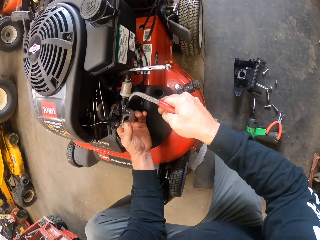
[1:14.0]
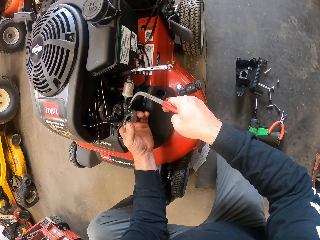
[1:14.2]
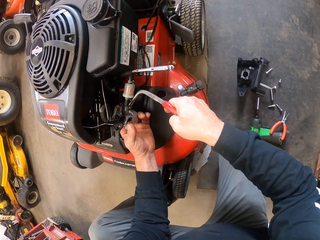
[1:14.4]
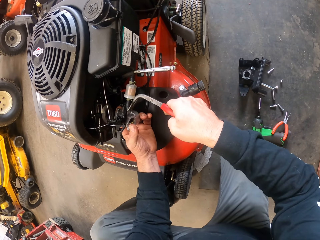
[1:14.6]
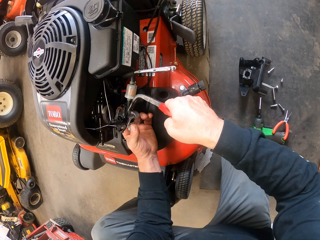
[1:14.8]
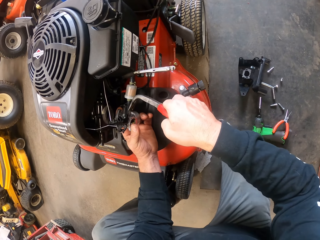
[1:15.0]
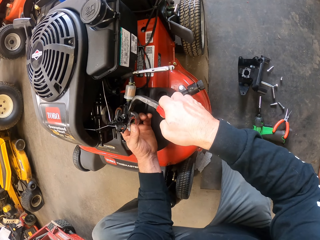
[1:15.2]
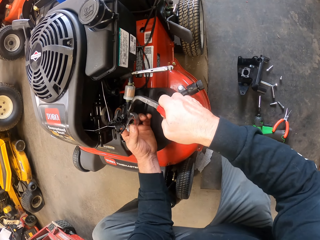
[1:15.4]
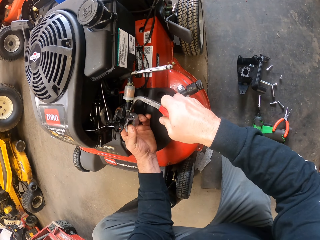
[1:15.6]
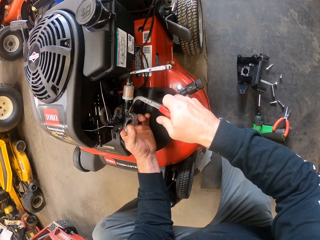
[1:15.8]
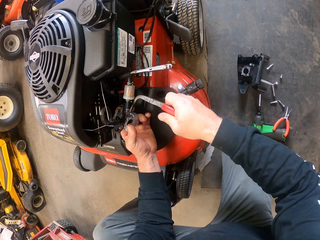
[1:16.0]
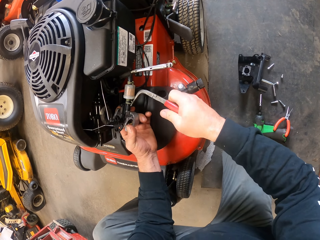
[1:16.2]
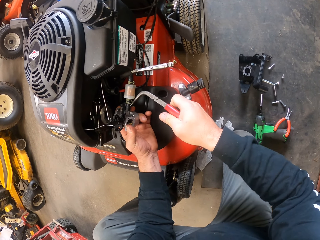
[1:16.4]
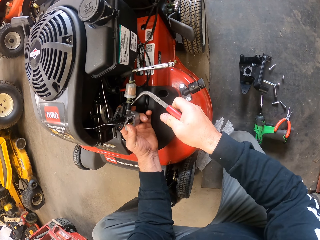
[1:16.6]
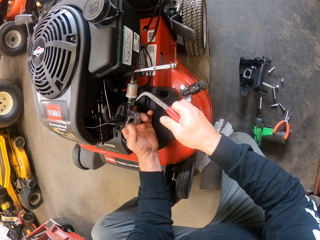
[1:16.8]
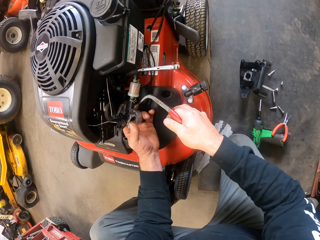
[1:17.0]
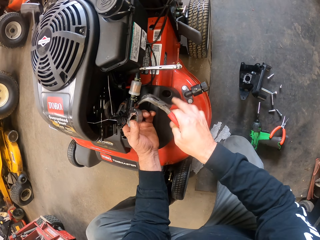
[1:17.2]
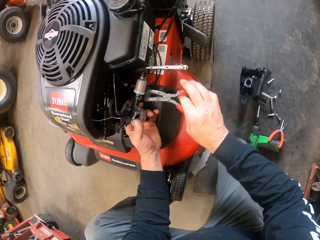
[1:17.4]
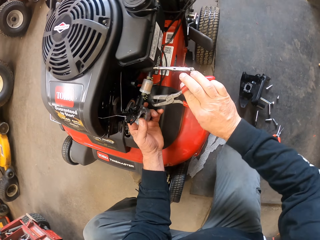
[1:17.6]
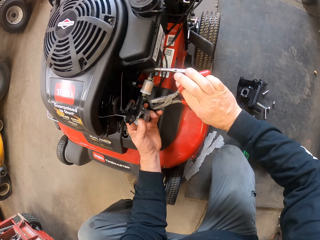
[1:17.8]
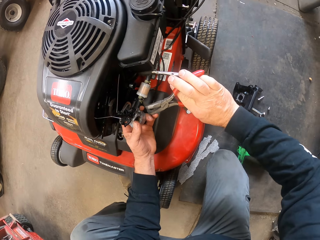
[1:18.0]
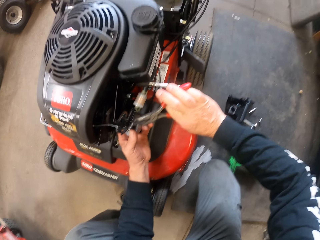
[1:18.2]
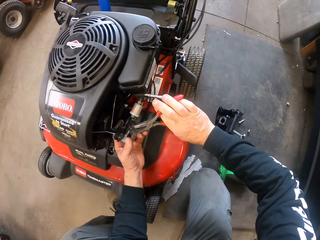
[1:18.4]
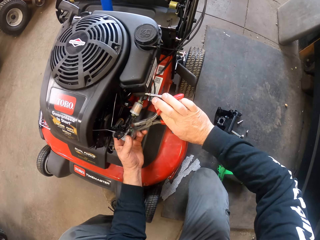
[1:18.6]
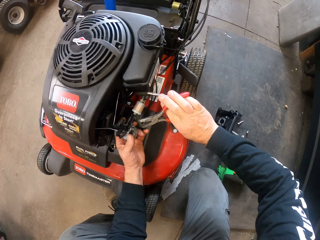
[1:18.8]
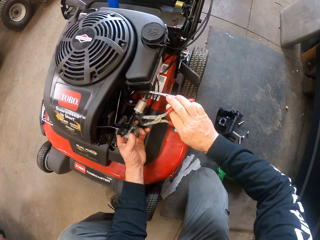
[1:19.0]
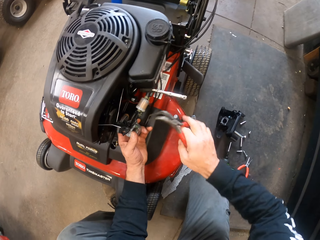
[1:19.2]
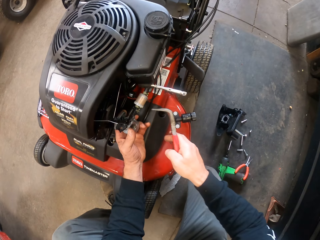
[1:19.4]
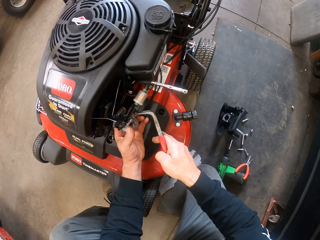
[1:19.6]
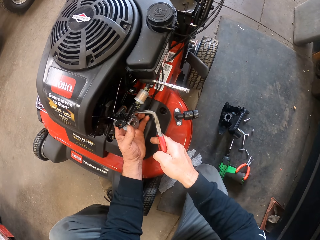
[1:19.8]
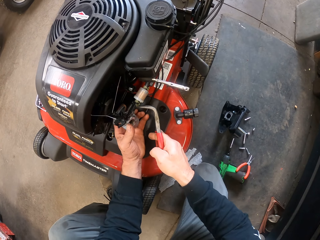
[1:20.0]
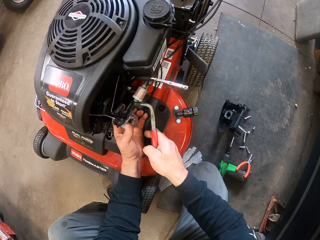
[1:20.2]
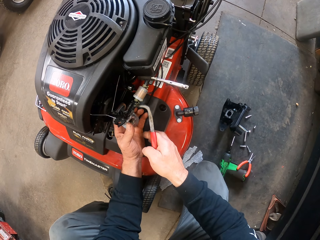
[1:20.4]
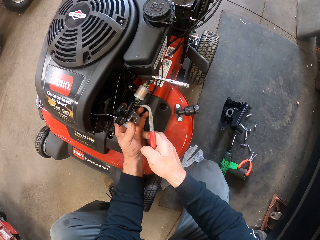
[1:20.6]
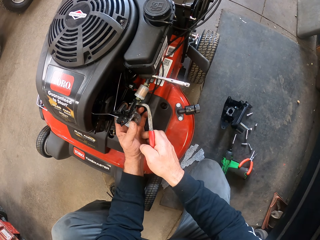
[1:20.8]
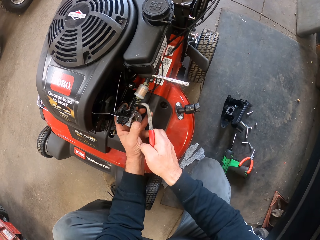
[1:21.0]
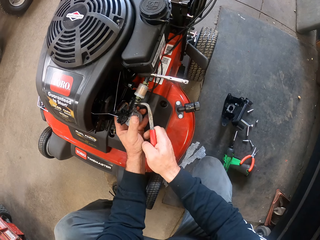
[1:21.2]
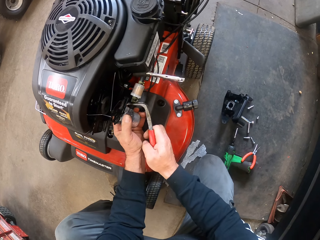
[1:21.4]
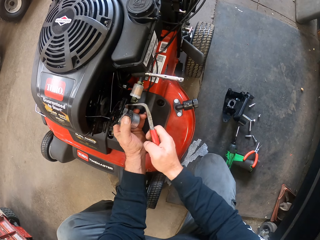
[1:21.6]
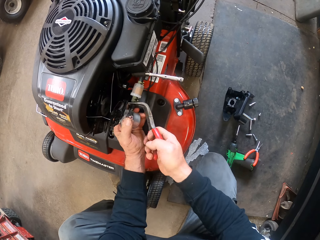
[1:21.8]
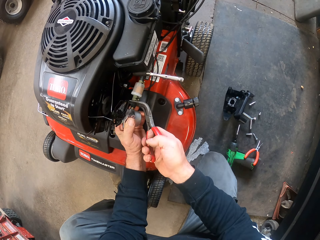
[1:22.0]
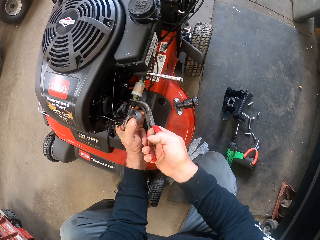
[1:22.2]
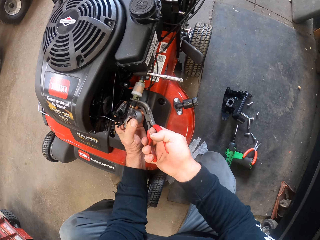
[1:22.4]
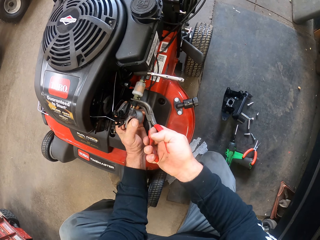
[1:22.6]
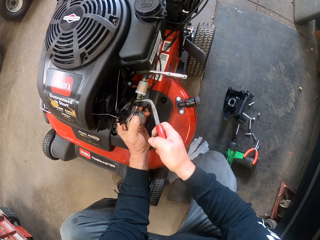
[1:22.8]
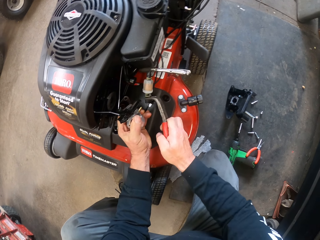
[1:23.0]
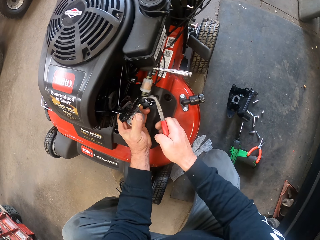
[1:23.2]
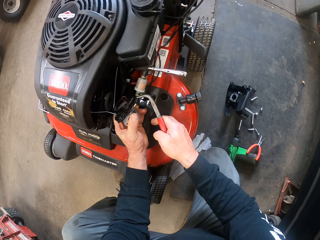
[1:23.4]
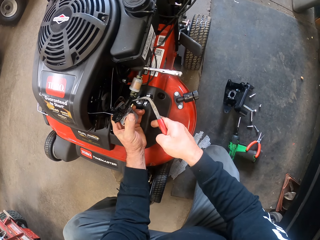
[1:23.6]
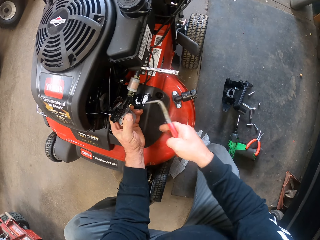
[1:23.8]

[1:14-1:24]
The camera wearer cuts a part of the mower with the bent nose plier.

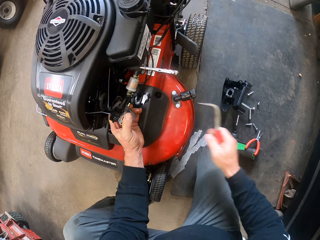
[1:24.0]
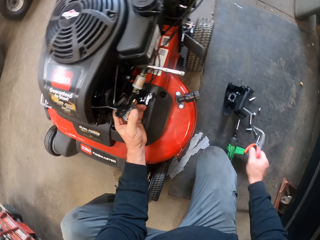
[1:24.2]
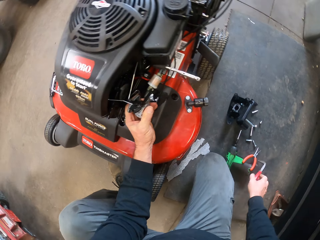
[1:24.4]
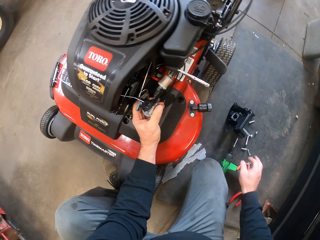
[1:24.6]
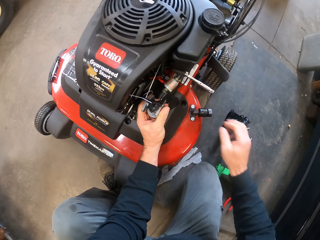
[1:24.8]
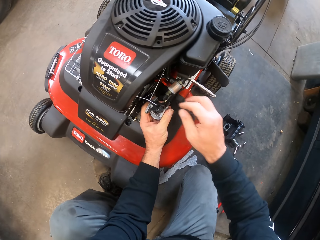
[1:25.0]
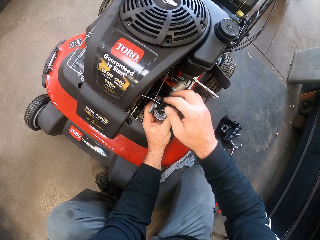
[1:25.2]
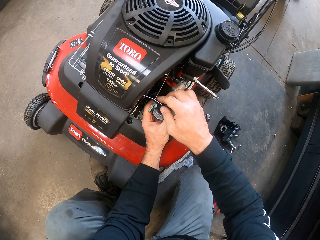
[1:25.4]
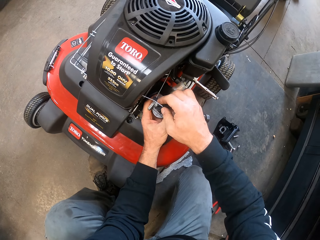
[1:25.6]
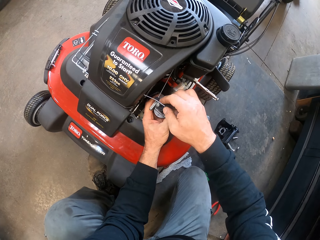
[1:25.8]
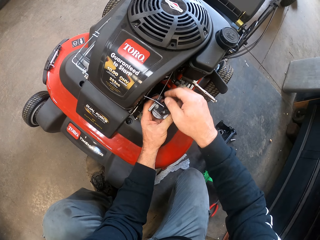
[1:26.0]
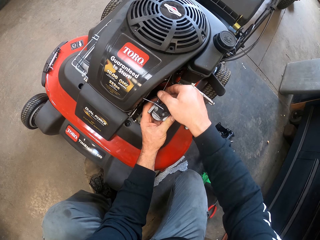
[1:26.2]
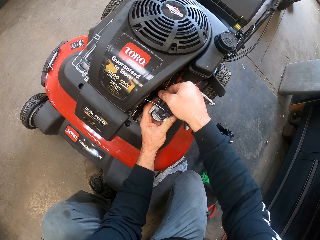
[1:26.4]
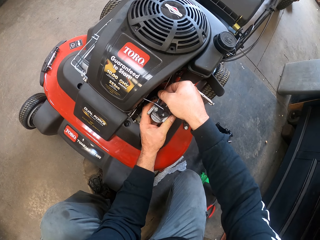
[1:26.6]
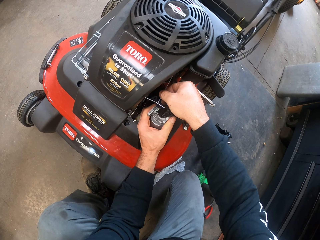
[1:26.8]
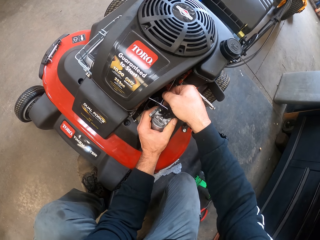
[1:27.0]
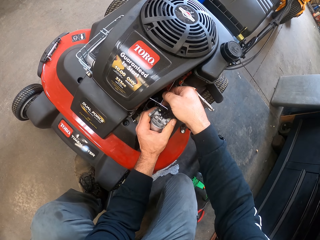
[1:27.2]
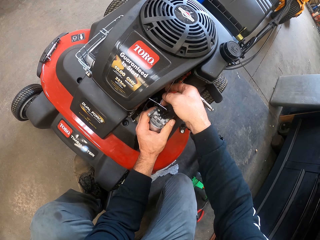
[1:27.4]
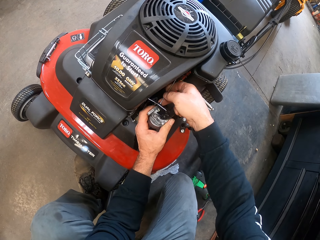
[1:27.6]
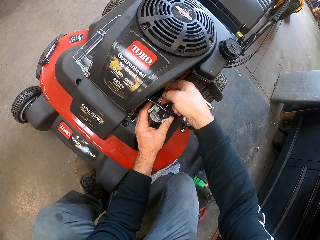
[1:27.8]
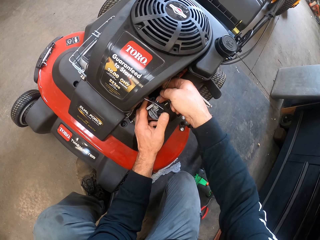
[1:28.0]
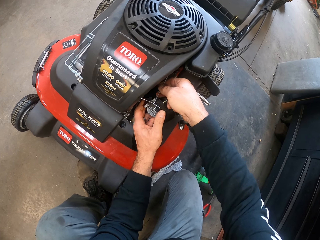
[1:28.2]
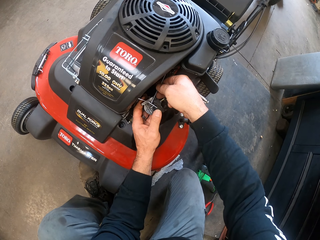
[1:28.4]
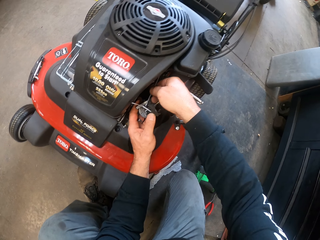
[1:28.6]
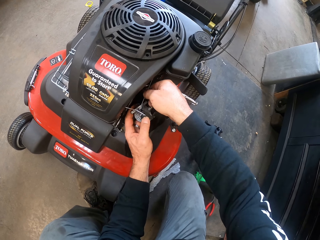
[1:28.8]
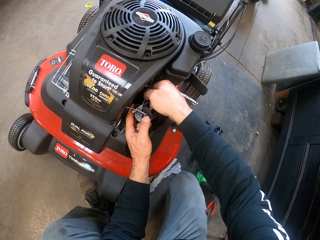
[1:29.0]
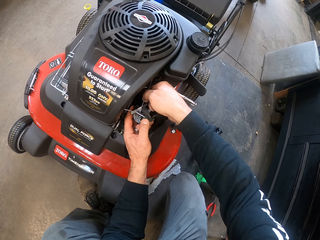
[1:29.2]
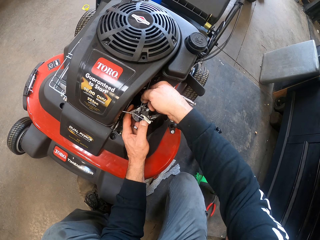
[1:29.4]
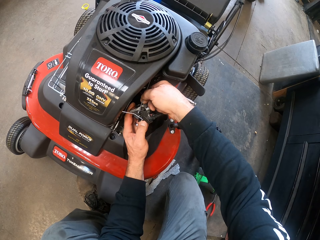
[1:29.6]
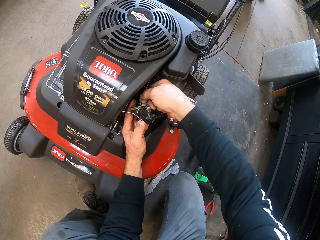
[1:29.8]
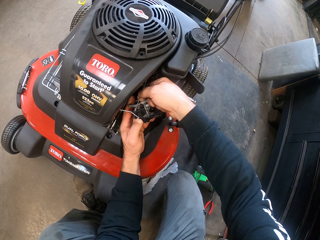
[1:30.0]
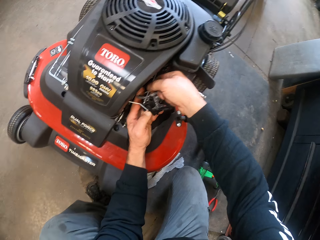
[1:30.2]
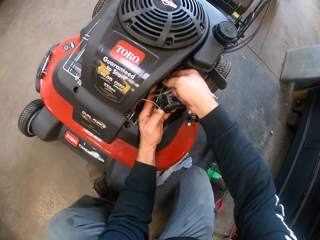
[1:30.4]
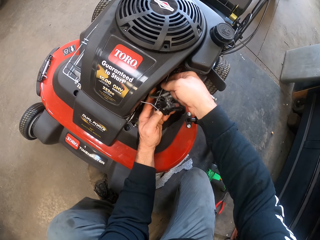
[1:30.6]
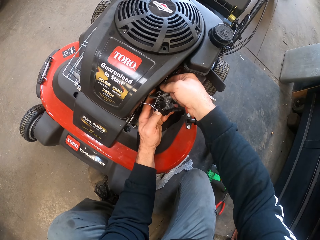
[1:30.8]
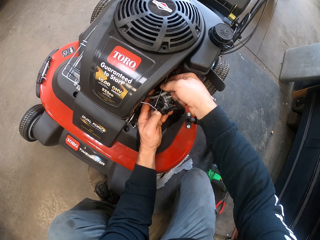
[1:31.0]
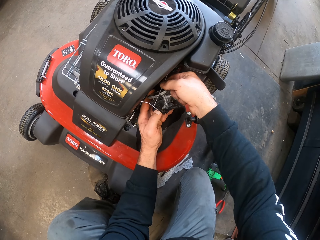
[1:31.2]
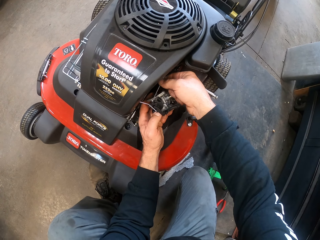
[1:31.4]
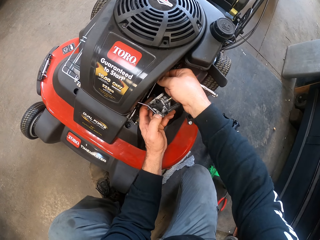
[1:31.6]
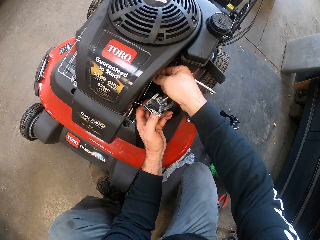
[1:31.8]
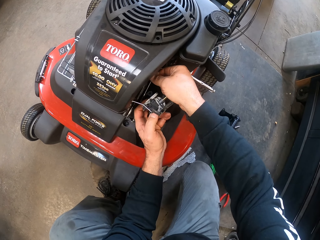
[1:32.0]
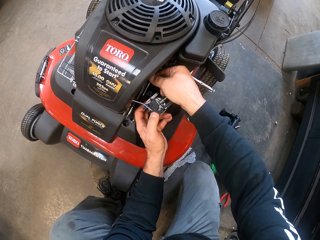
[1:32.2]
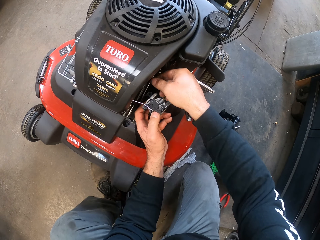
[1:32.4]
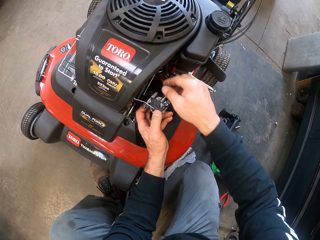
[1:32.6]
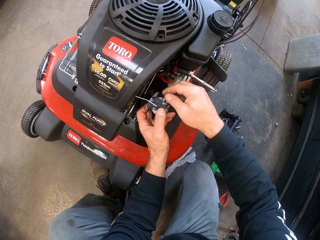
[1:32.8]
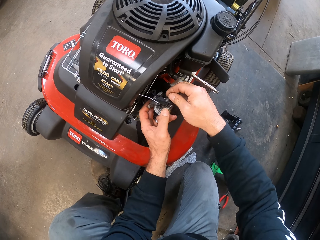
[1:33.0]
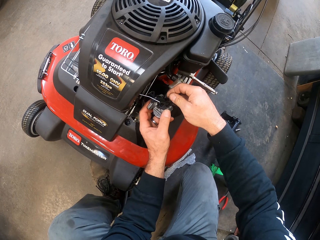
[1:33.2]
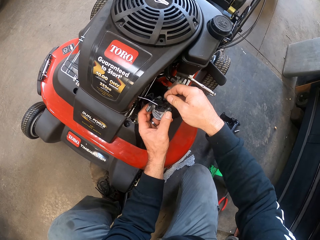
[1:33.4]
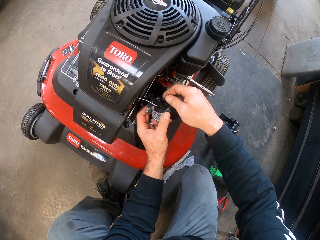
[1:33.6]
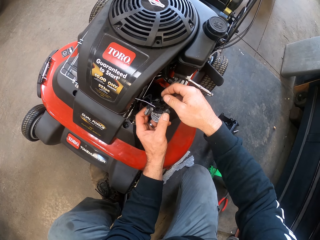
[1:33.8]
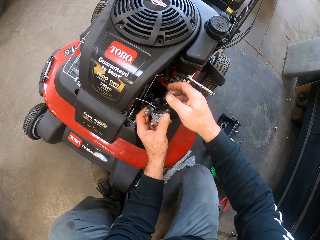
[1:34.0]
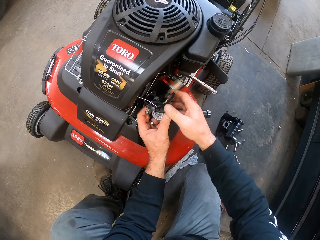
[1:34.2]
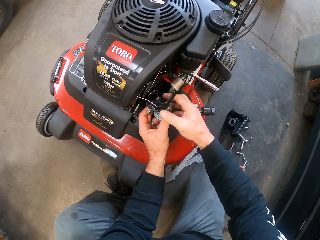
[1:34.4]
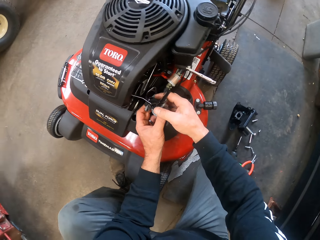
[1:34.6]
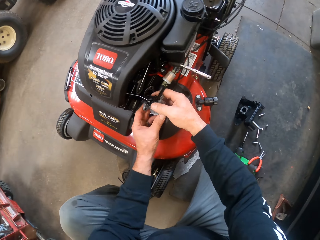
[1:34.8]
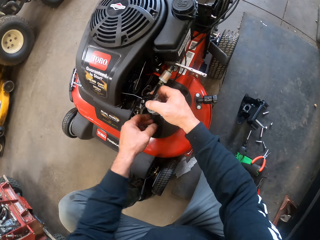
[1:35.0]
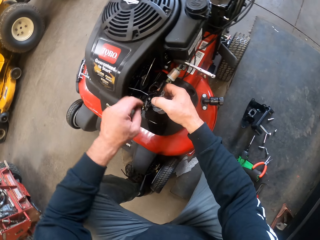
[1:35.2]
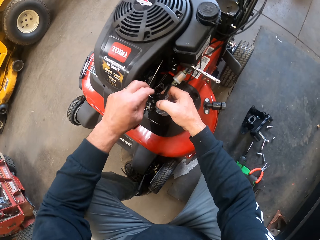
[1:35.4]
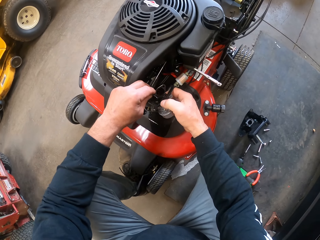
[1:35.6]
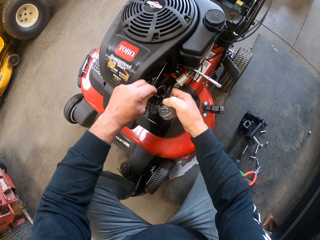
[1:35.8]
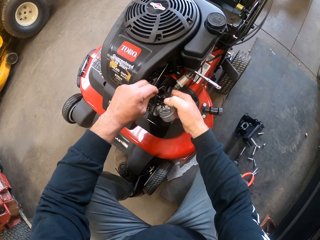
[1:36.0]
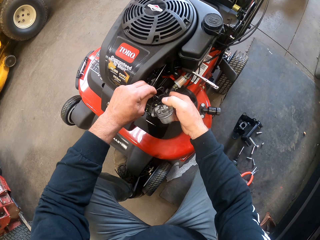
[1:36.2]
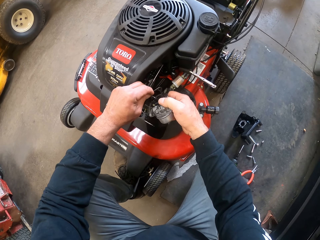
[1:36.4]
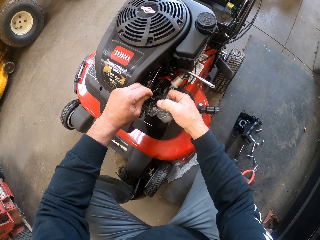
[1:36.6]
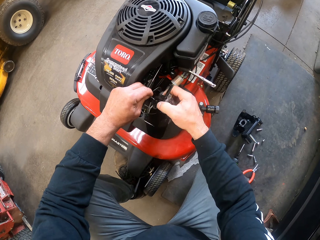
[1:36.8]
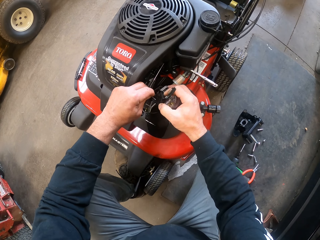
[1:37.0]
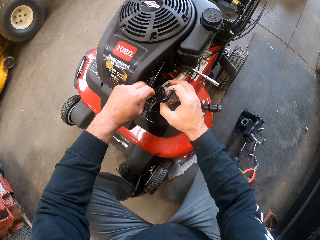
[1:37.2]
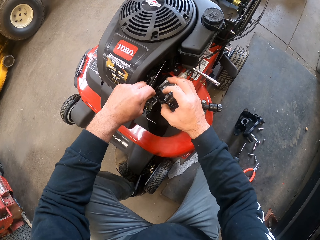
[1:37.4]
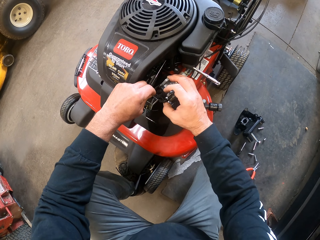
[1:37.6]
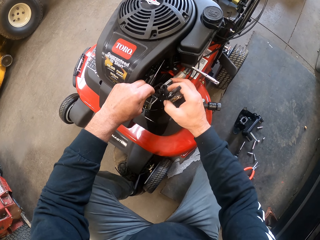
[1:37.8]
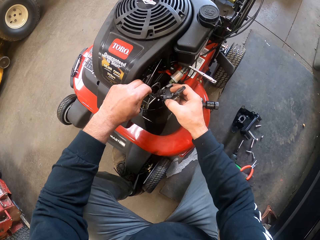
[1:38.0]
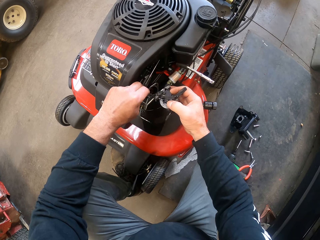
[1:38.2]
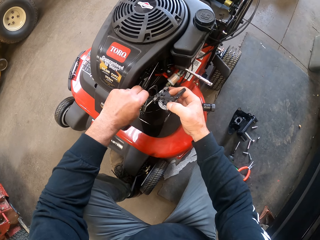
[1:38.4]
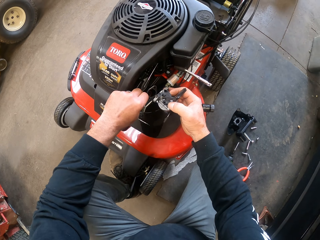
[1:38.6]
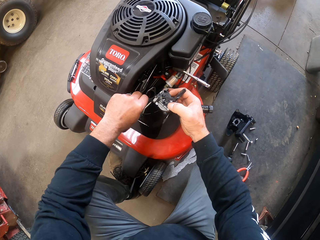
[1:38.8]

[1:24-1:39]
The camera wearer puts the bent chain nose pliers on the floor. He removes the part of the mower with his hands.
